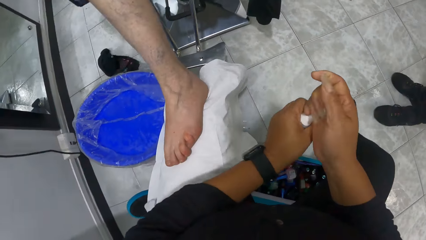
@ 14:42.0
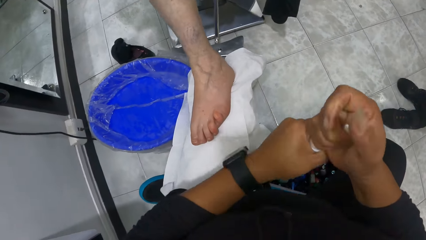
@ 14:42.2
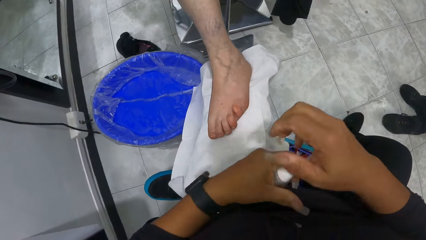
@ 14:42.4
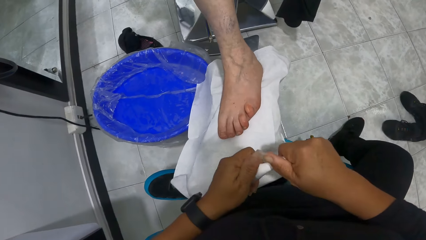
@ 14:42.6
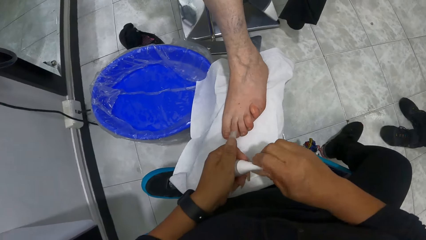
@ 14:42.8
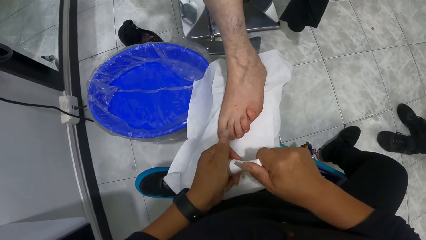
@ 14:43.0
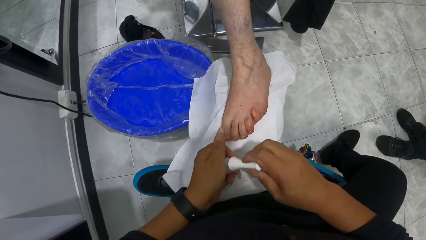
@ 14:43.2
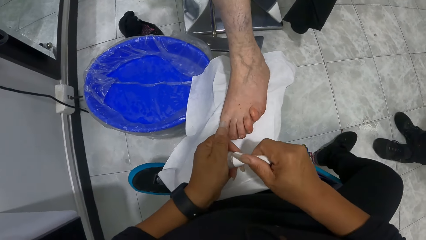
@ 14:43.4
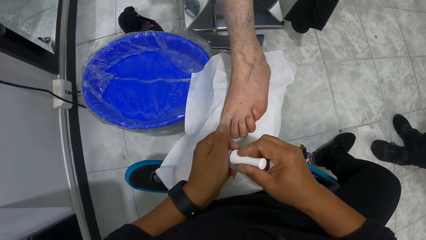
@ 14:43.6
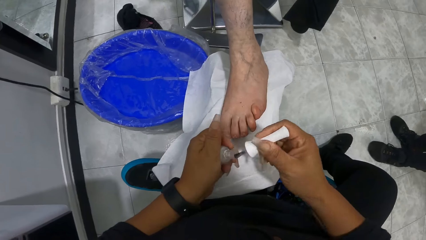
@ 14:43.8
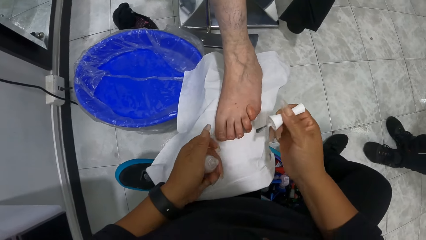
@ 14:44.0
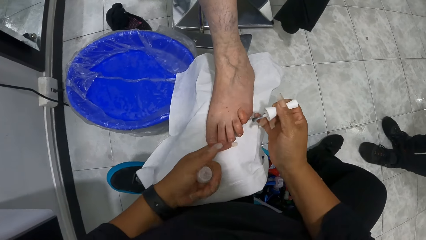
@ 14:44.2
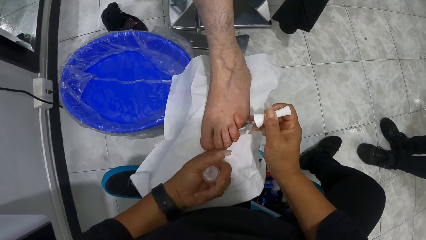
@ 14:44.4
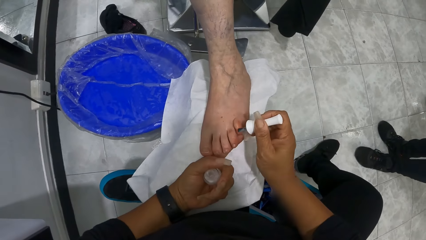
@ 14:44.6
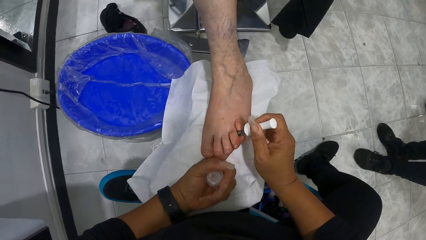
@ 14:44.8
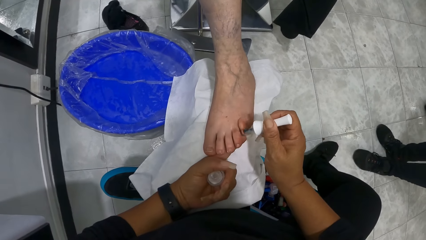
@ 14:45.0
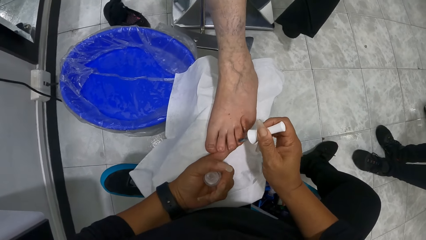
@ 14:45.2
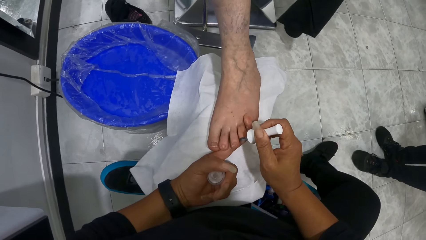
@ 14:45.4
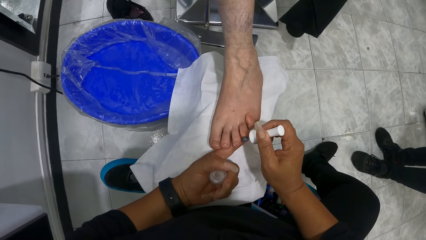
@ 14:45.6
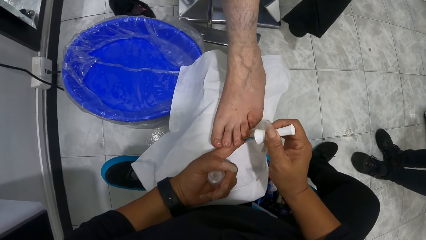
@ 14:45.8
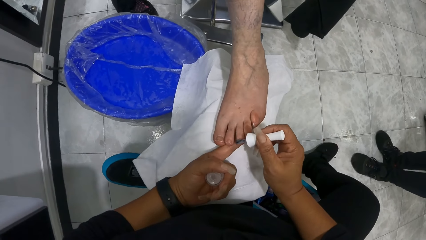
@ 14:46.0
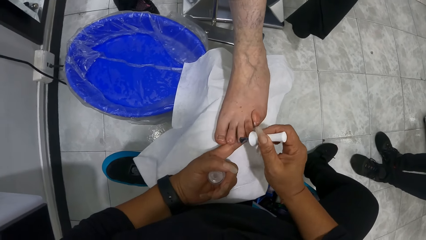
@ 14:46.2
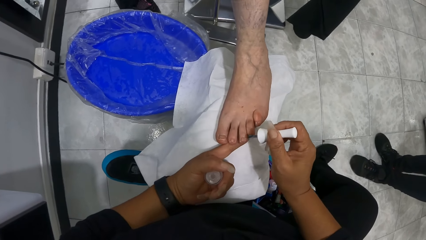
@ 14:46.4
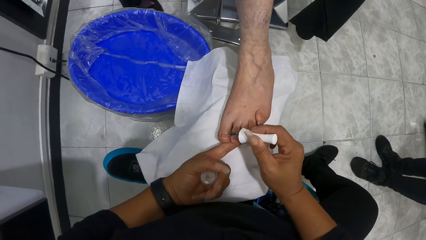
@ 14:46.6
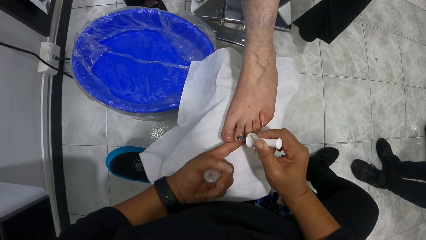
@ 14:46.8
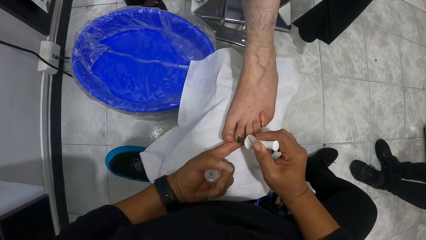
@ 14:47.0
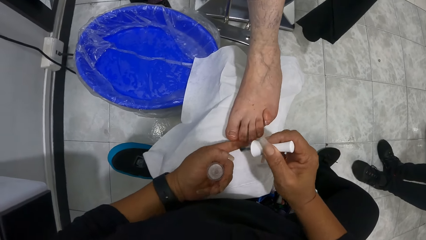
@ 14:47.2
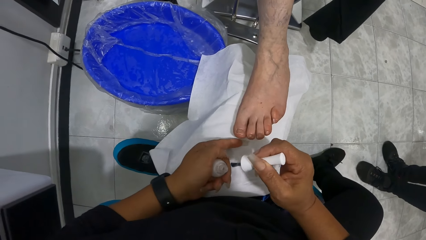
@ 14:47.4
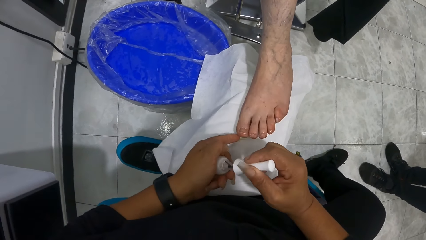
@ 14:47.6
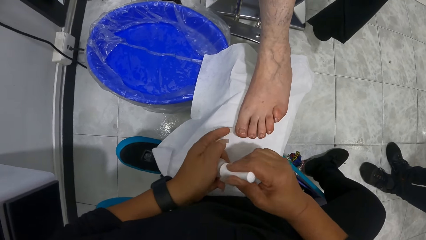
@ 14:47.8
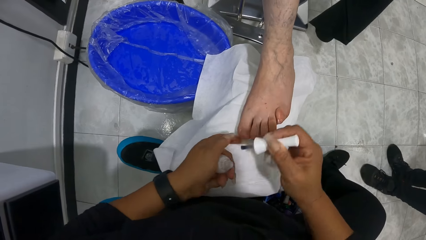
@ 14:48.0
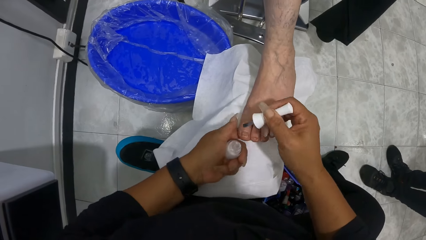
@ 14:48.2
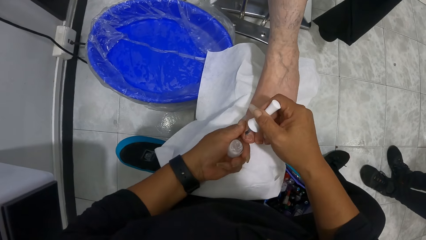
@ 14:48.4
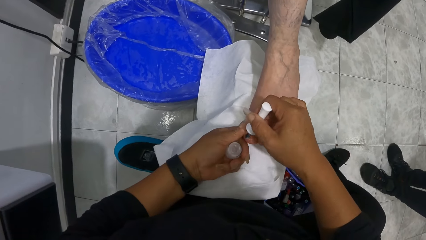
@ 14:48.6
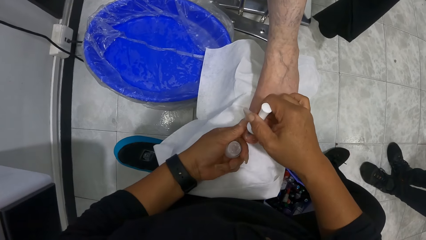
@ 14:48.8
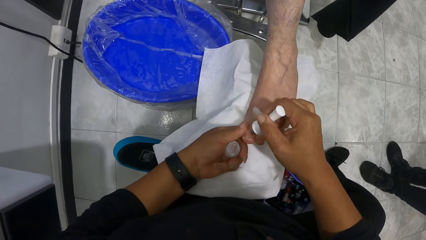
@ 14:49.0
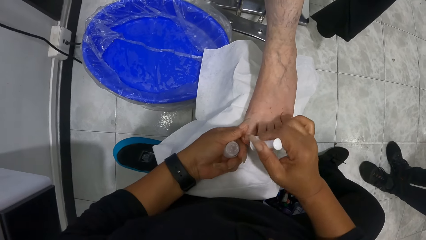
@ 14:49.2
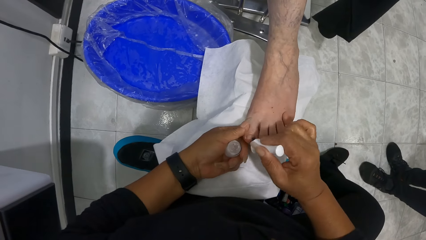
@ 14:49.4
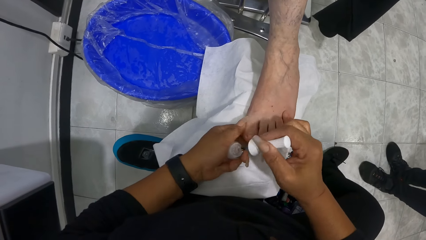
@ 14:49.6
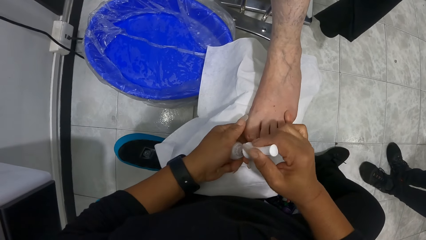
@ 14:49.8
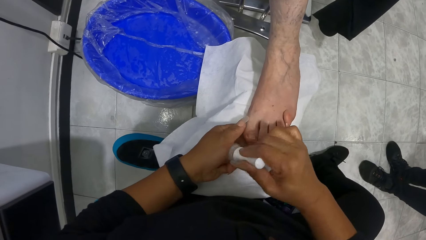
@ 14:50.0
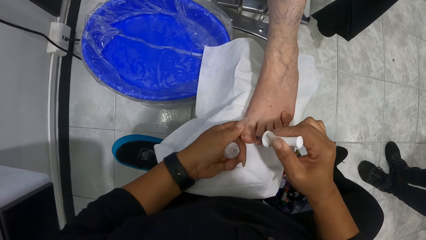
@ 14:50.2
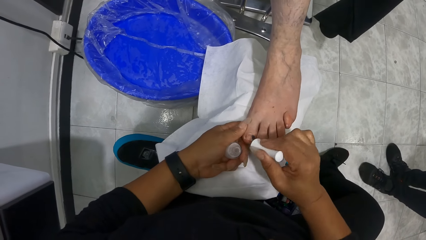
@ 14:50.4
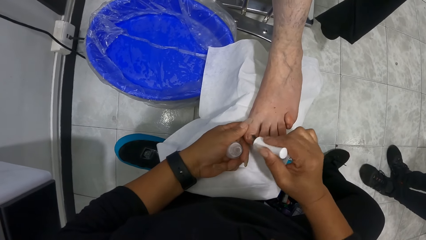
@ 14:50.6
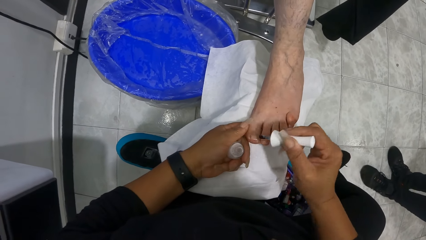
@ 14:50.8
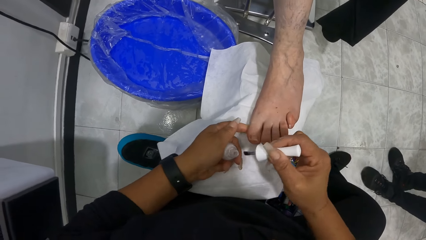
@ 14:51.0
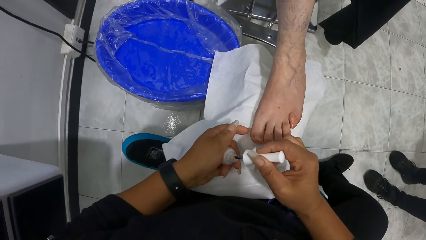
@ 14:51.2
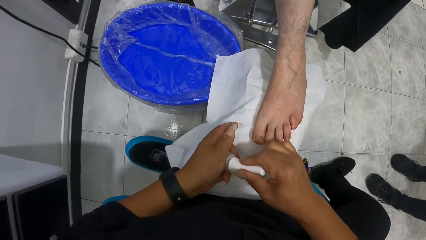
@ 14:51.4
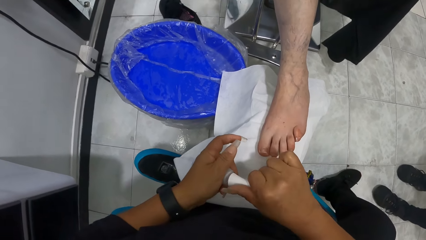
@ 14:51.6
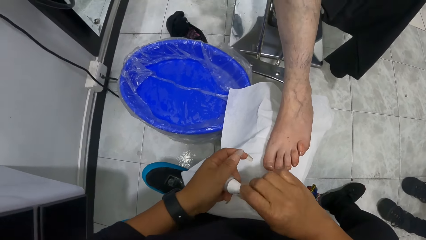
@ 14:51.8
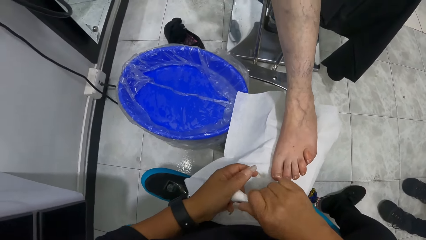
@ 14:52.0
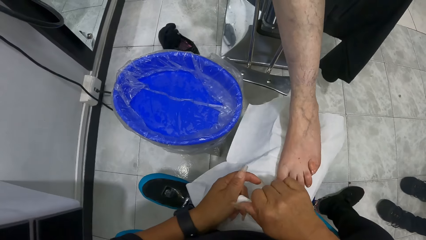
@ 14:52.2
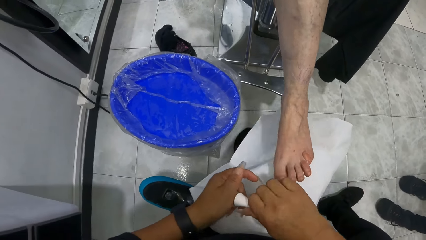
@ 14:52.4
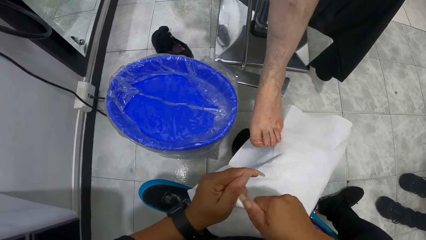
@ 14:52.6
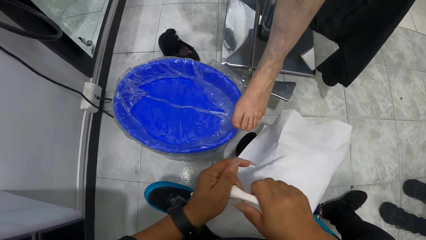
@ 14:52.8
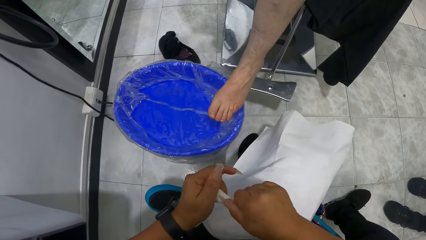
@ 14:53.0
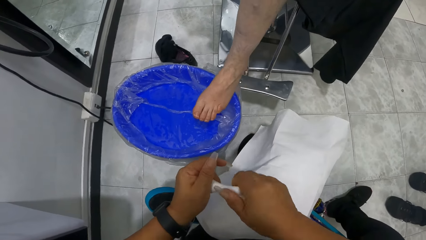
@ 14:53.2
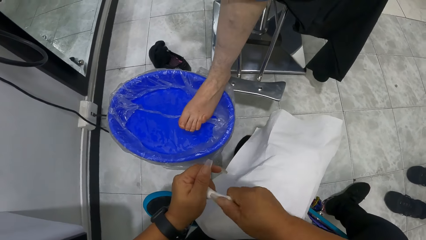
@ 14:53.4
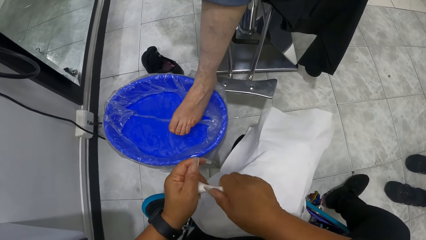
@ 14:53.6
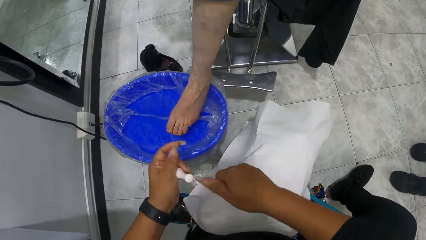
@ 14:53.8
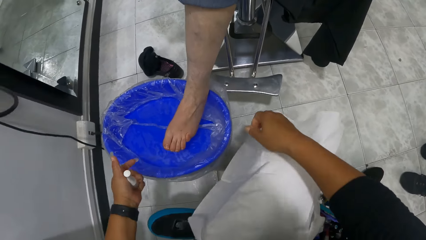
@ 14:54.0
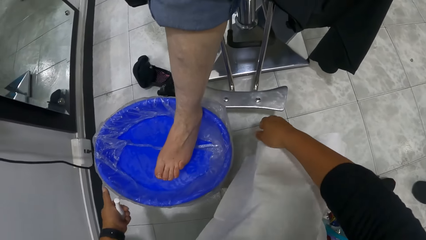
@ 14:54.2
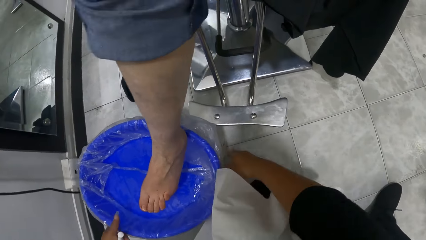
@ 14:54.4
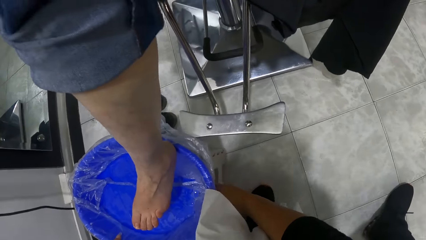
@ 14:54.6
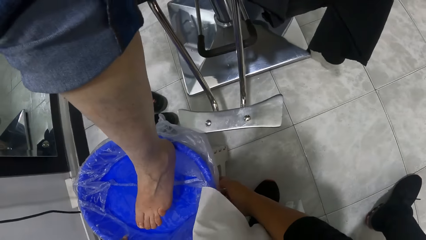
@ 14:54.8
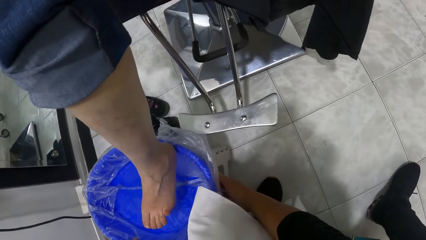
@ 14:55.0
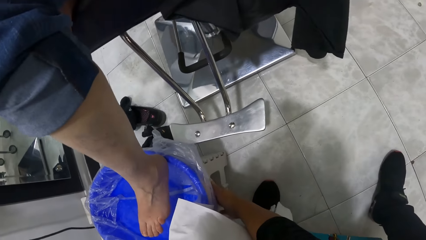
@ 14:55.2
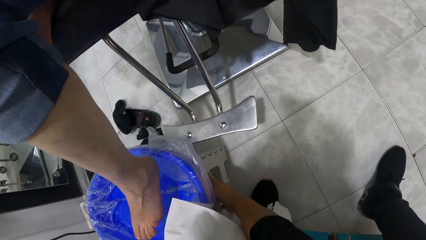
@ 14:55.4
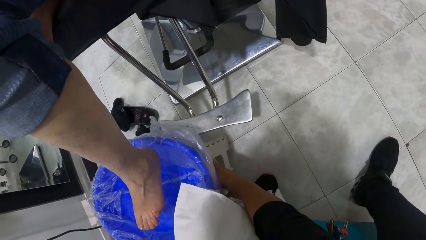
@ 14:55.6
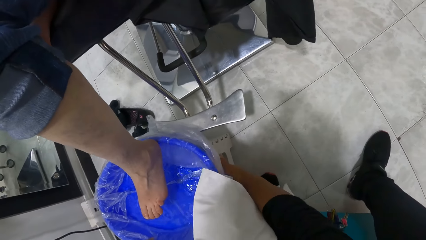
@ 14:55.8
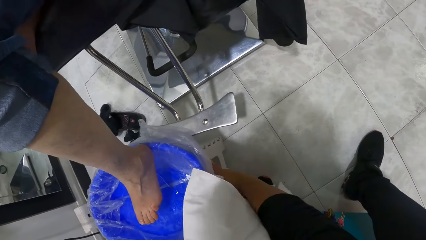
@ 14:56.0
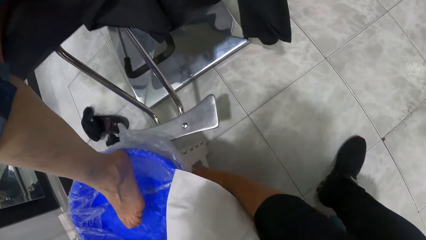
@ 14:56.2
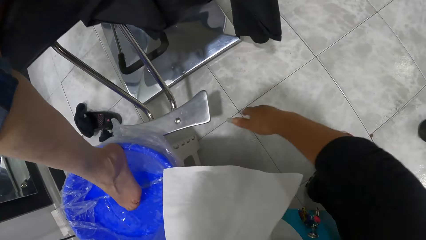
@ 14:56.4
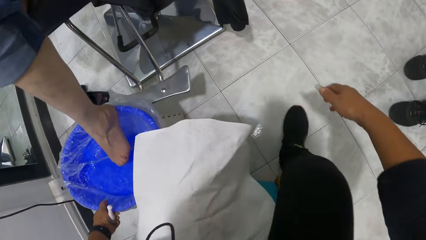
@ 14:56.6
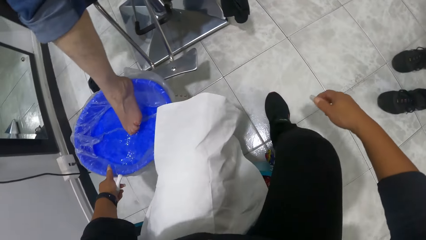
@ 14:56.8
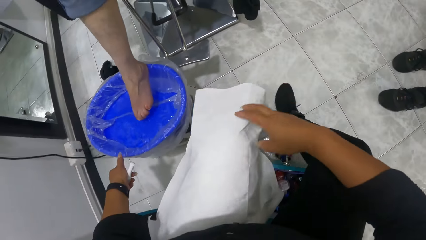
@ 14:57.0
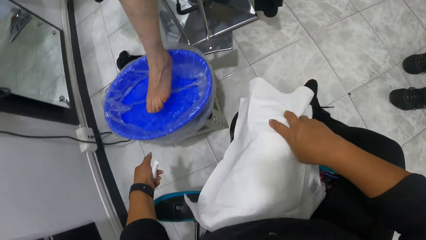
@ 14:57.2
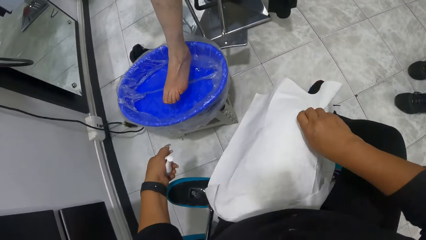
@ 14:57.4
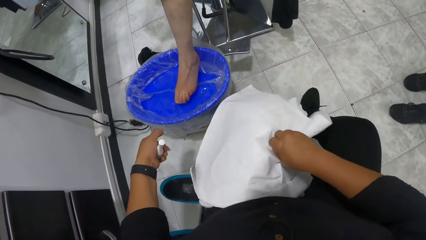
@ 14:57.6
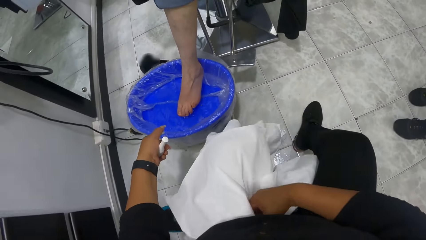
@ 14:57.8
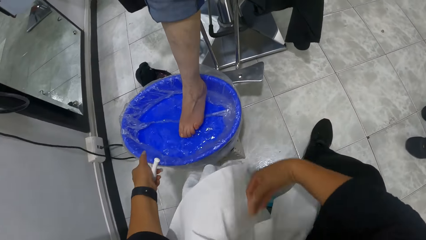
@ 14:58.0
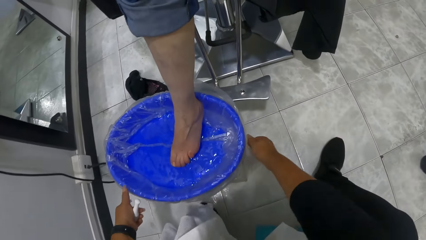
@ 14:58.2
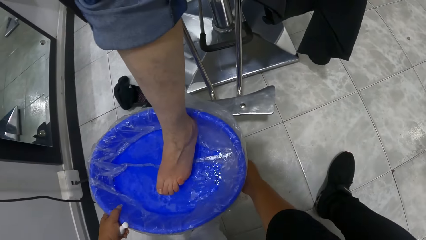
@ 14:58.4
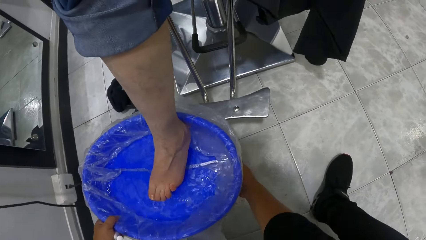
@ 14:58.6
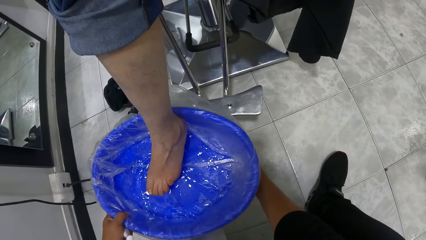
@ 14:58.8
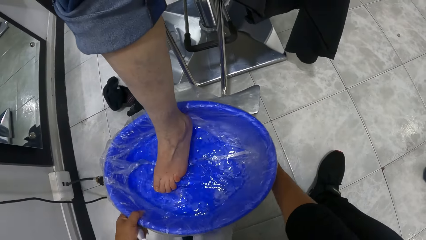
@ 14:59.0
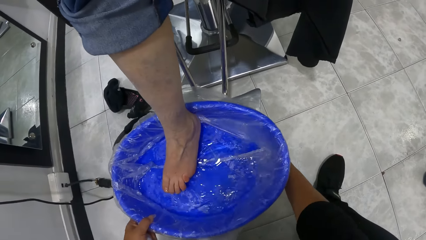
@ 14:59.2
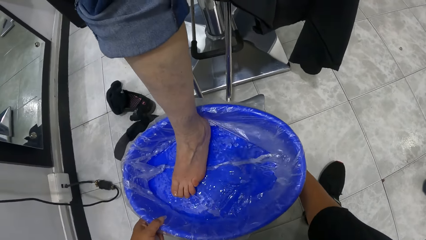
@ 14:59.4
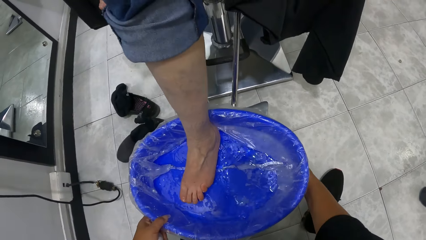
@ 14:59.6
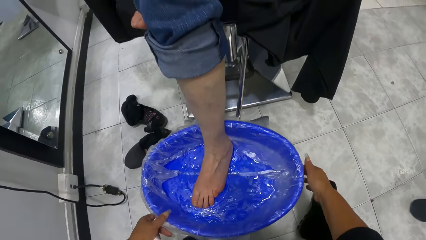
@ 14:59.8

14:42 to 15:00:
The camera wearer opens the bottle of nail polish with both hands. She holds the bottle of nail polish with her left hand. She lifts a toe of the woman with her left hand. She paints the toe with the nail polish brush with her right hand. She lifts a toe with her left hand. She paints the toe with the nail polish brush with her right hand. She lifts a toe with her left hand. She paints the toe with the nail polish brush with her right hand. She lifts a toe with her left hand. She paints the toe with the nail polish brush with her right hand. She dips the nail polish brush into the nail polish with her right hand. She holds a toe with her left hand. She paints the toe with the nail polish brush with her right hand. She dips the nail polish brush into the nail polish with her right hand. She paints the toe with the nail polish brush with her right hand. She lifts both hands from the left foot of the woman. She closes the nail polish bottle with both hands. The woman puts her left foot into the bowl of water. The camera wearer transfers the bottle of nail polish from both hands to her left hand. She shifts a stool under the bowl of water on the floor with both hands. She slides her chair backwards. She adjusts a towel on her left leg with her right hand. She holds the bowl of water with her left hand. She shifts the stool under the bowl of water on the floor with her right hand.
